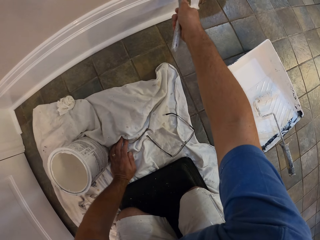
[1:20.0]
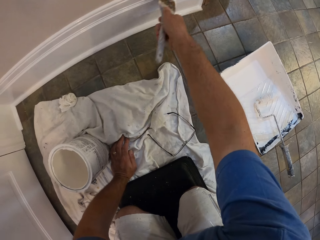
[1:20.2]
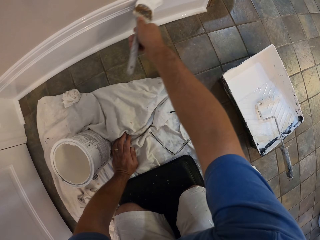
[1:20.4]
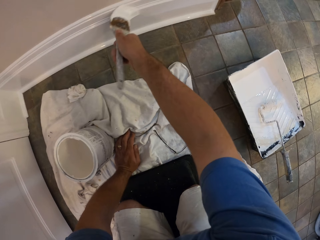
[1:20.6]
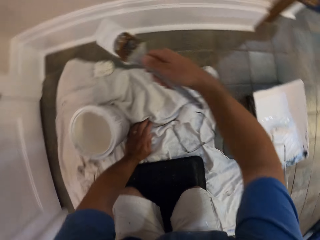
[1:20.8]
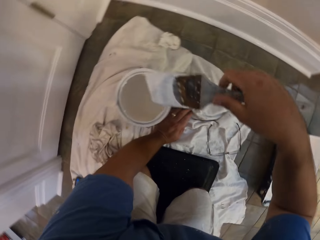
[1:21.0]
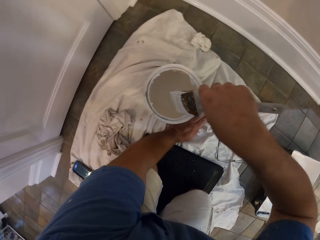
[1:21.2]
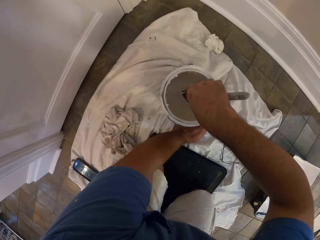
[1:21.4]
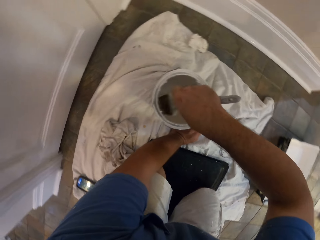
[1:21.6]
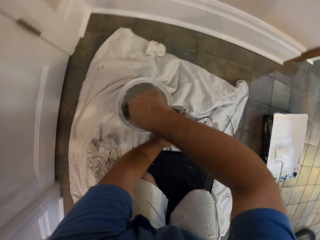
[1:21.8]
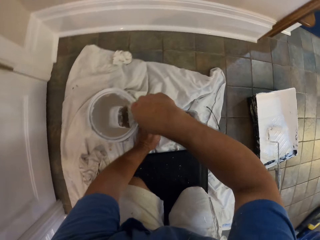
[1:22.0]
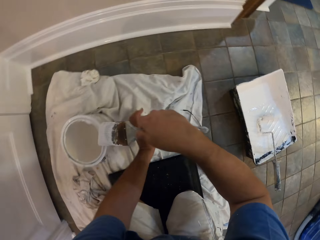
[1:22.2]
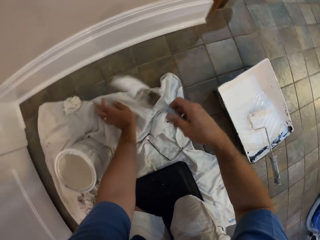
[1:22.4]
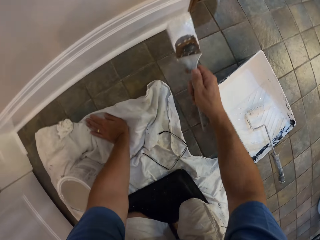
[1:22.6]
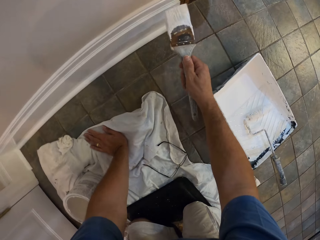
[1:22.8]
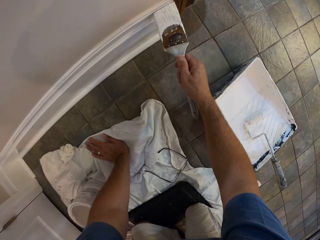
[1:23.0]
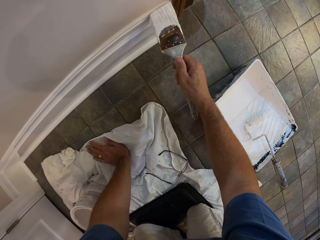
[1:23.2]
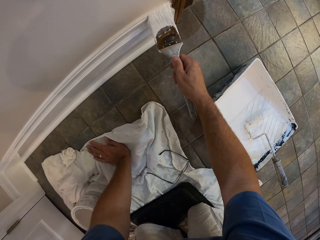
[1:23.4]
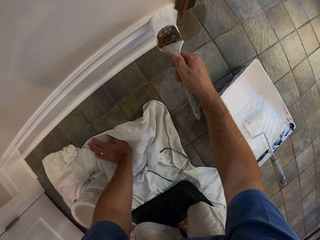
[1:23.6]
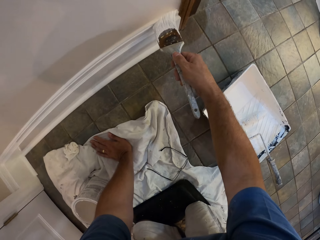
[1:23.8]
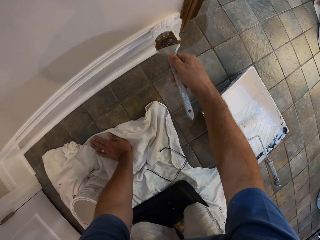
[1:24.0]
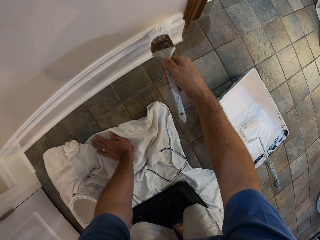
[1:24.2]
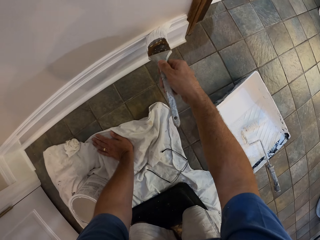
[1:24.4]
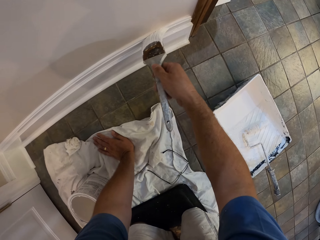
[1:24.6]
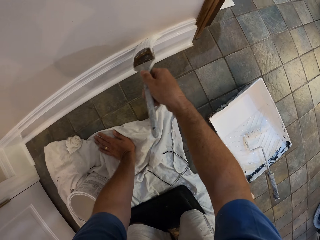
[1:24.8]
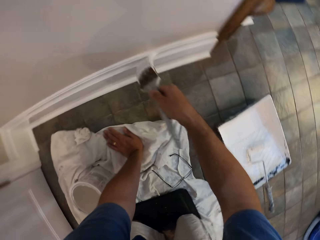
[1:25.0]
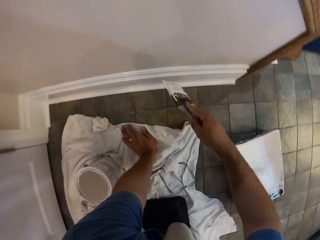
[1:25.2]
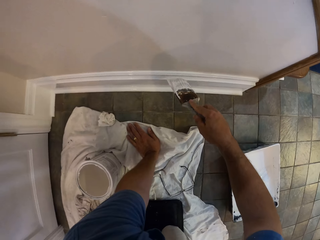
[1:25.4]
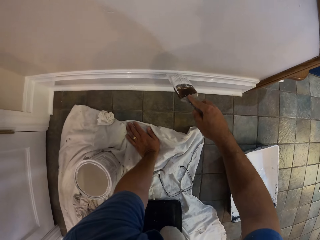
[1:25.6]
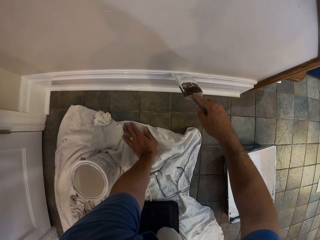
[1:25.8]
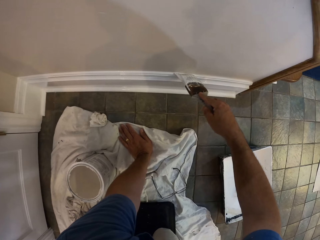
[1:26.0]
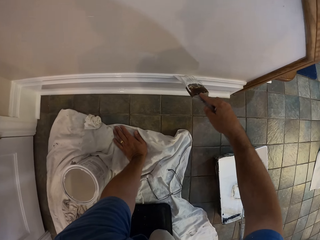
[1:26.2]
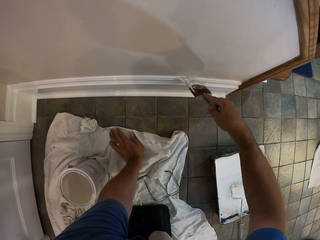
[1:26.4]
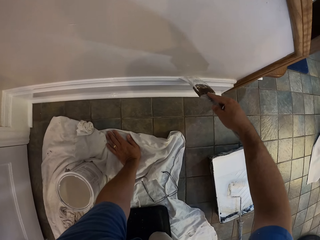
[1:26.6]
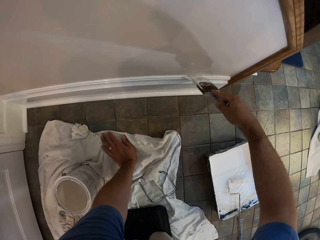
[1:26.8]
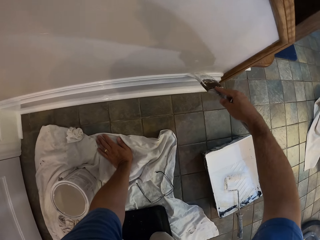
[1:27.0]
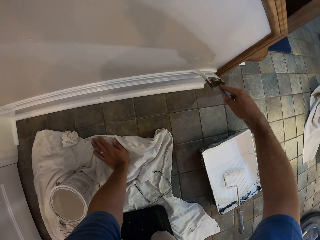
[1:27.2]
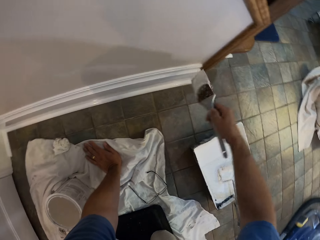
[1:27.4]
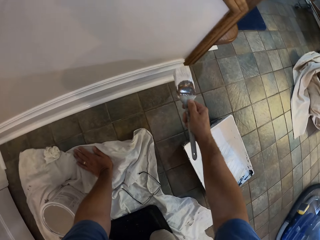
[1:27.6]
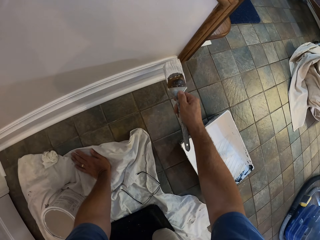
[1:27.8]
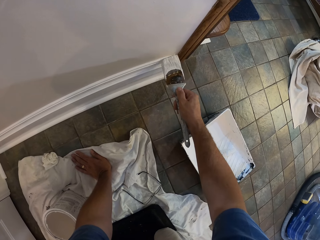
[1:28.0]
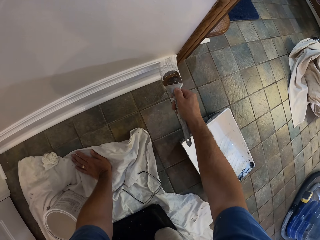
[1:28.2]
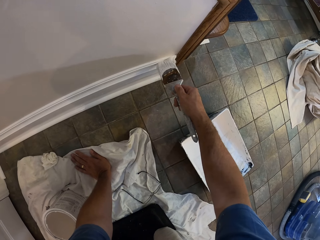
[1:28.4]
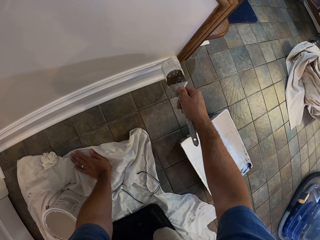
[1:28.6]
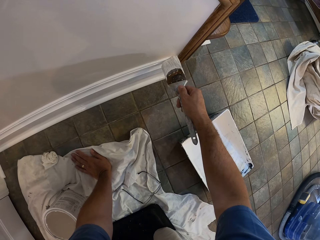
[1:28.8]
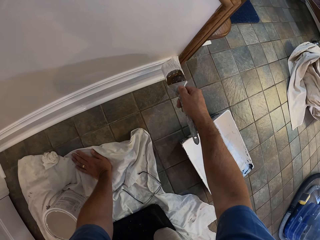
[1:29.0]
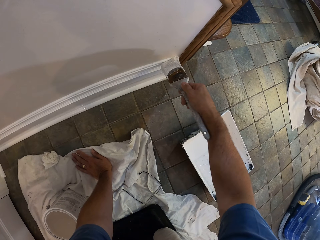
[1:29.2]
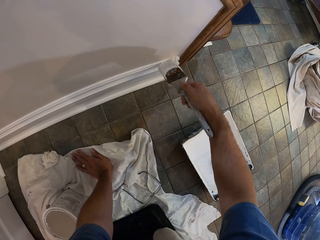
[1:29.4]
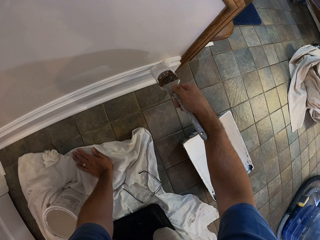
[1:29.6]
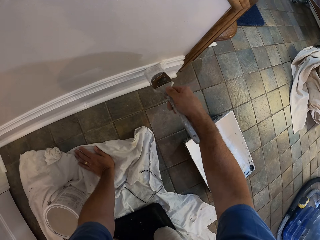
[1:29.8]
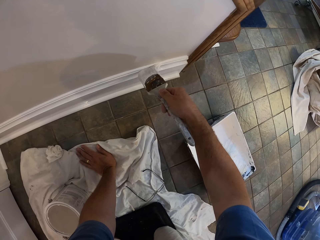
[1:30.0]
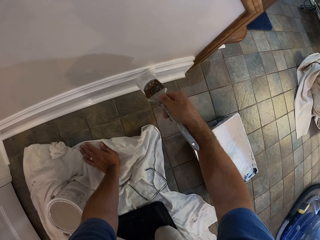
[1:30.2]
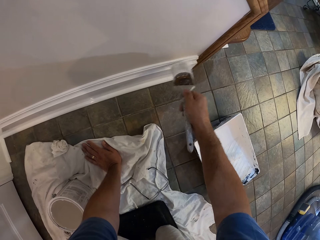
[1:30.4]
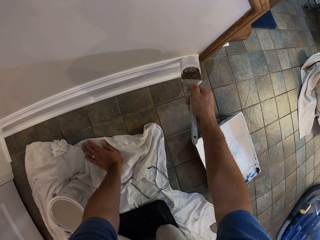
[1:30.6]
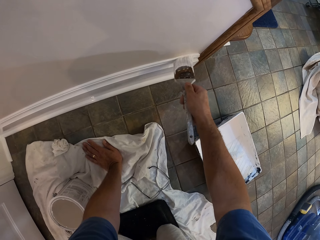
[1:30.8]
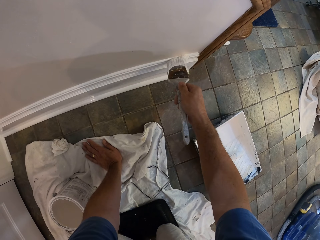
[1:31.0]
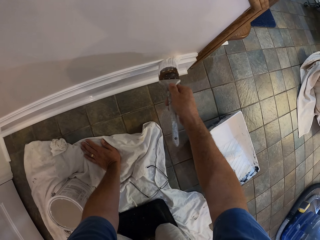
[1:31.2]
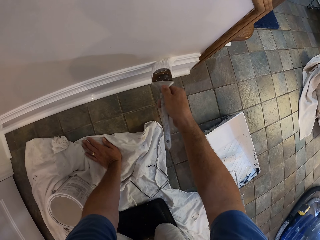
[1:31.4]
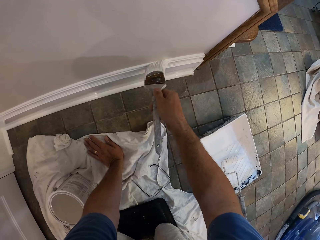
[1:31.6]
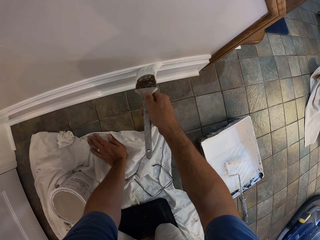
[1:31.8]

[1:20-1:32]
The camera wearer scoops paint from a paint can with a paint brush. They paint a baseboard with the paint brush.

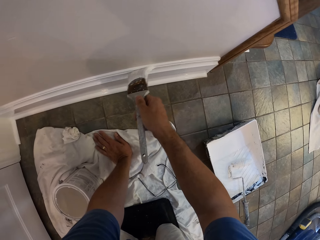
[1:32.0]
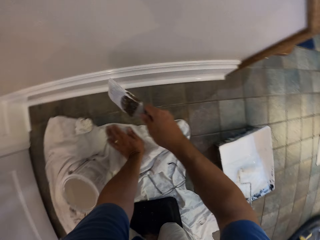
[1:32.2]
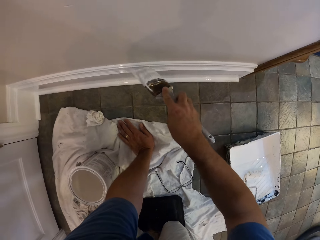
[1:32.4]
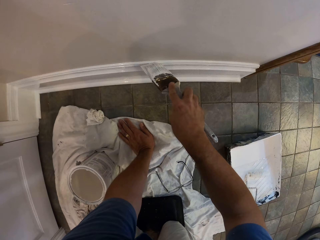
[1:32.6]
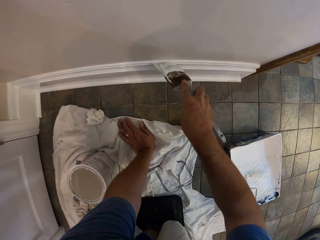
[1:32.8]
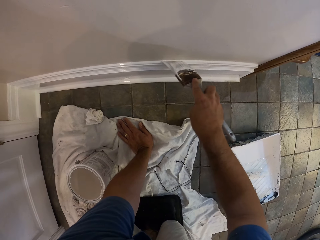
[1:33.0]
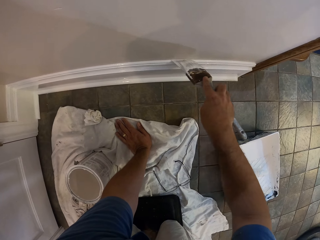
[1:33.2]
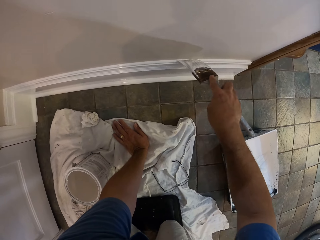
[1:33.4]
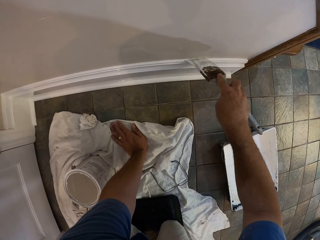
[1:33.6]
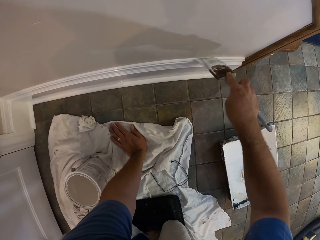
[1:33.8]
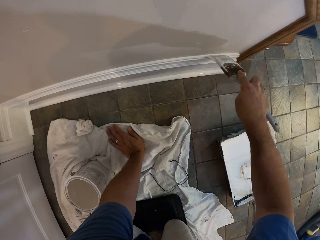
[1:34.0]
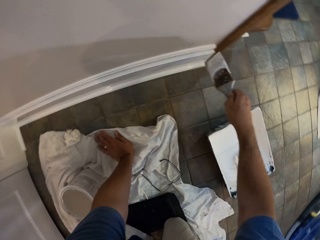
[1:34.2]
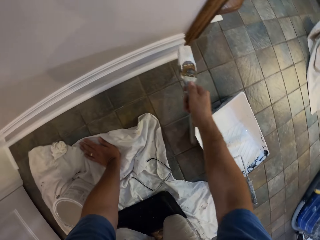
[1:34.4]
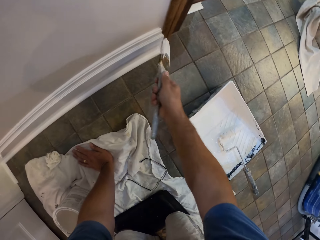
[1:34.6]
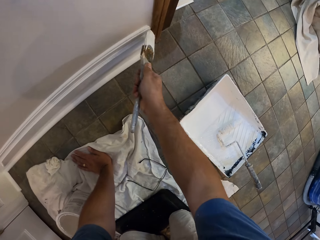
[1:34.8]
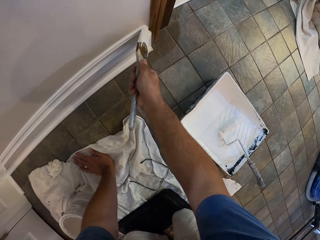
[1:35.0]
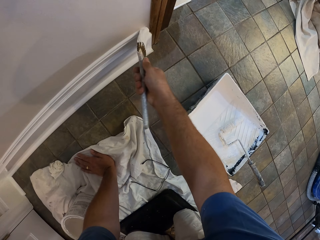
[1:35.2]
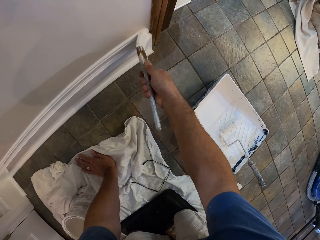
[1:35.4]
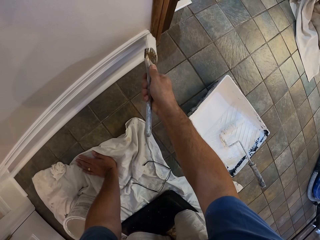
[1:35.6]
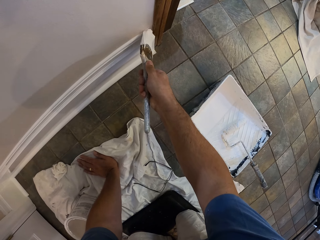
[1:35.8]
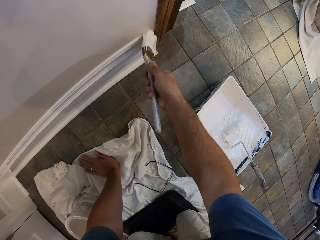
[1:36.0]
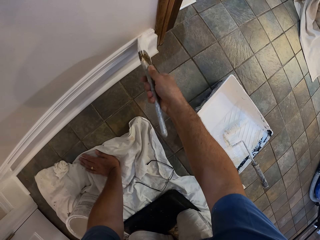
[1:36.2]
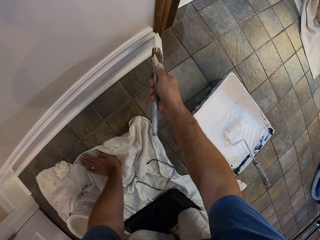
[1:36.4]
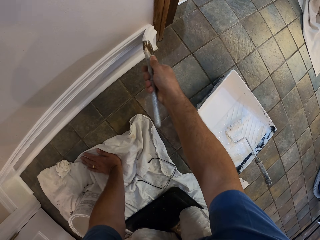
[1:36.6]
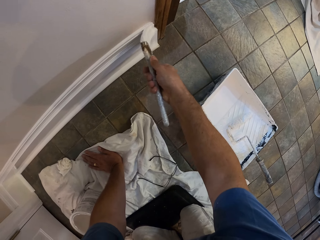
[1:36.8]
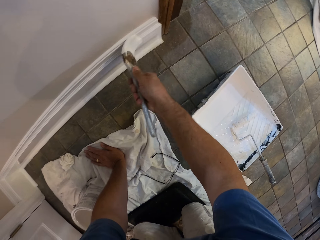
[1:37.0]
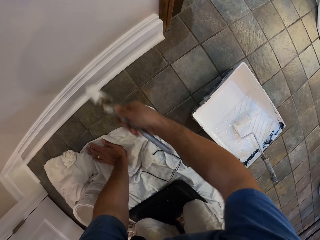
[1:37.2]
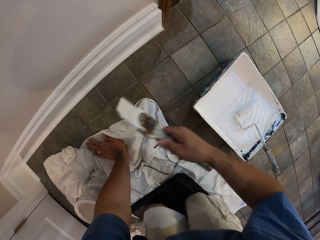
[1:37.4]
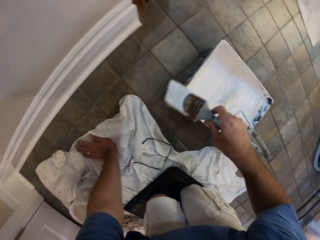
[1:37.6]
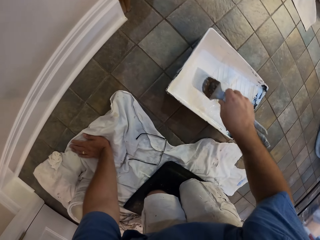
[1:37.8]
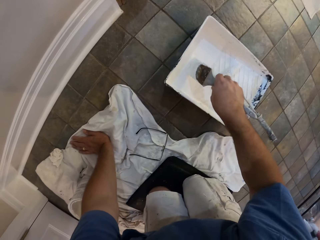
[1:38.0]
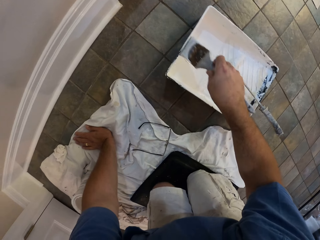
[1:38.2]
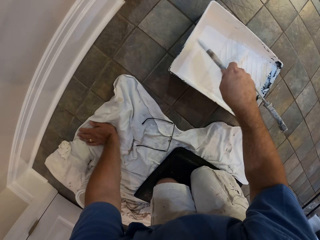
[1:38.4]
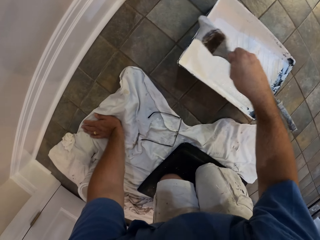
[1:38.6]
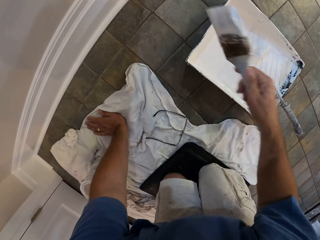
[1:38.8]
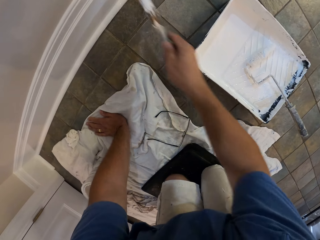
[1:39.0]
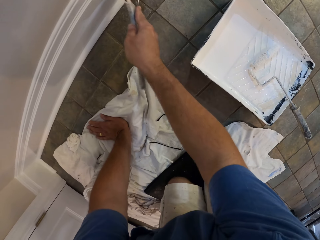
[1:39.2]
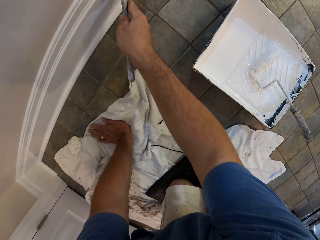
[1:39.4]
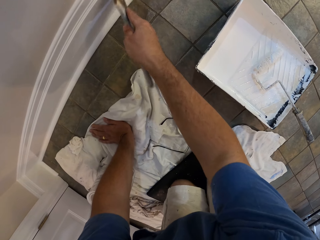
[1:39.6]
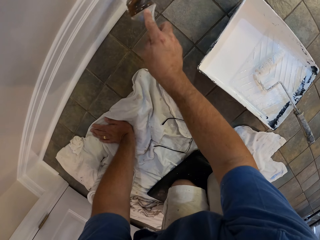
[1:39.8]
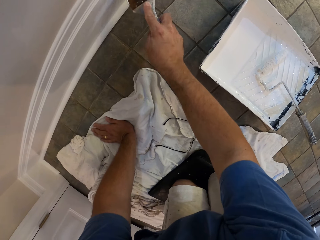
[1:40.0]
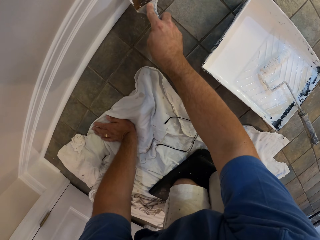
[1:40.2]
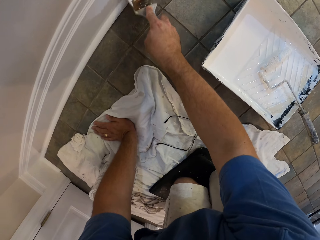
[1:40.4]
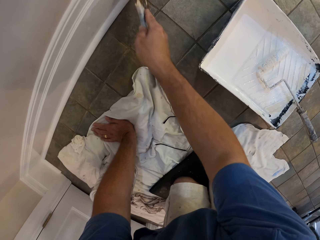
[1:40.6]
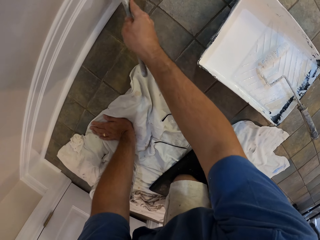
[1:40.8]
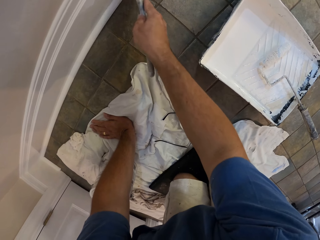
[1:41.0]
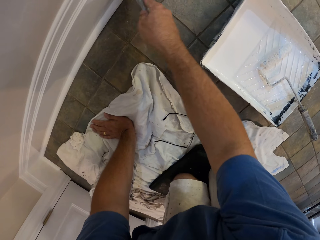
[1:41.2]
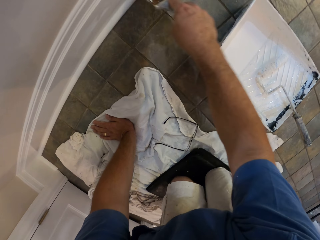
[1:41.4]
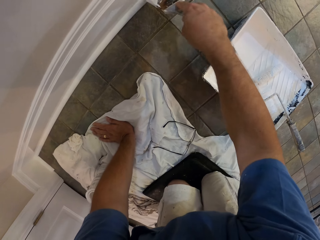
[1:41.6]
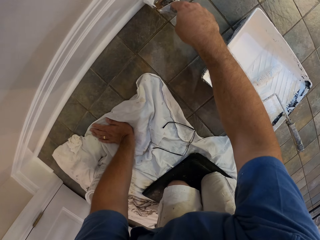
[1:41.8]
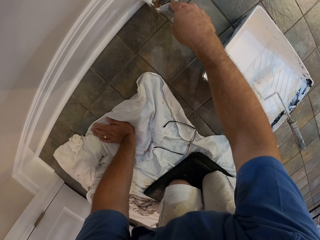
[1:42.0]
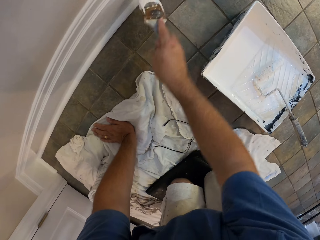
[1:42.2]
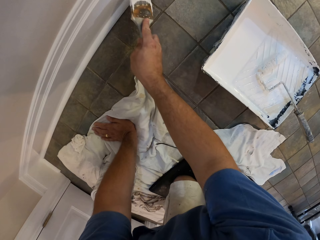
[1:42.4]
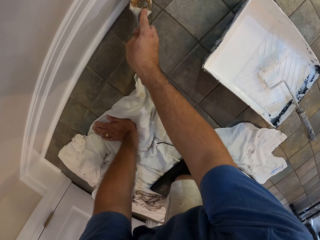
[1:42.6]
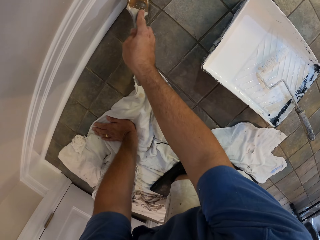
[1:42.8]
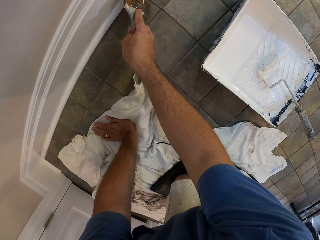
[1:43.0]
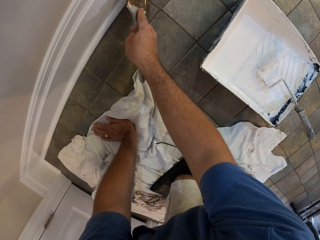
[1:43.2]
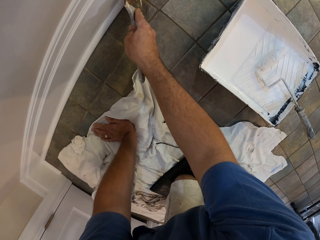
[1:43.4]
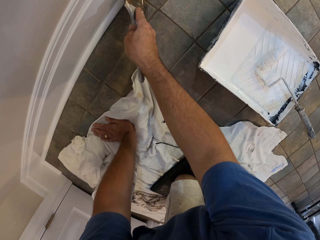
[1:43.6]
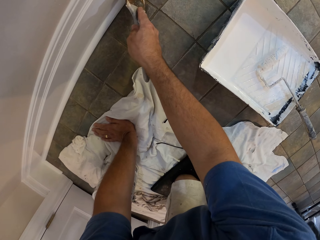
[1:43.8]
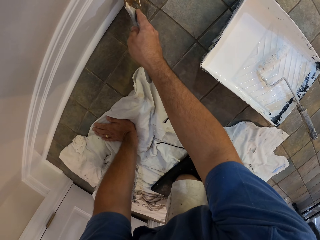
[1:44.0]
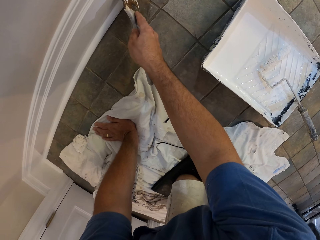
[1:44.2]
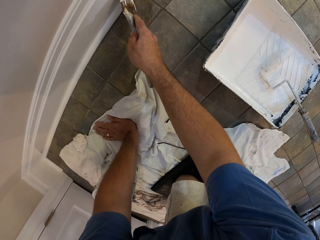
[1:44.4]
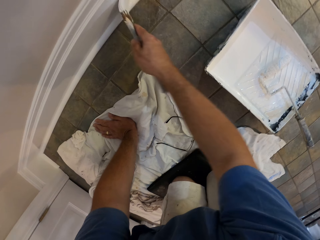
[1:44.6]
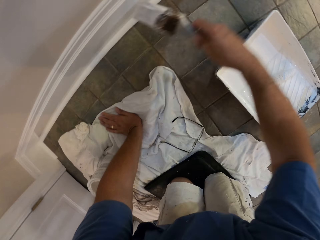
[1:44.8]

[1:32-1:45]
The camera wearer scoops paint from a bucket roller with the paint brush. They paint a baseboard with the paint brush.
